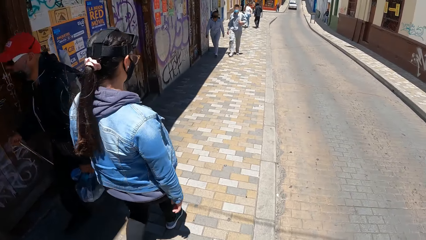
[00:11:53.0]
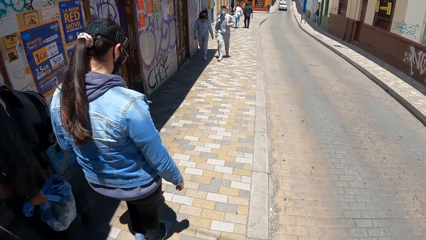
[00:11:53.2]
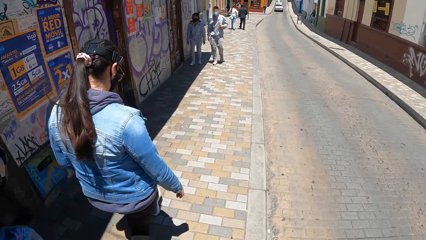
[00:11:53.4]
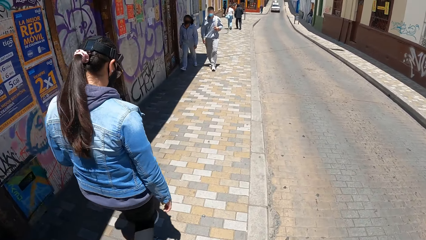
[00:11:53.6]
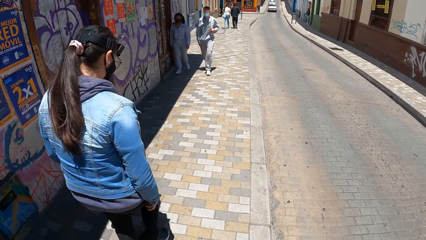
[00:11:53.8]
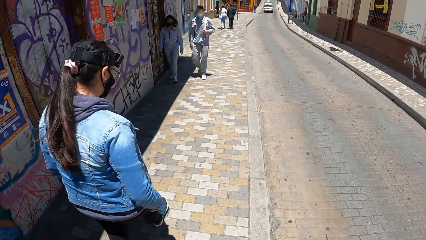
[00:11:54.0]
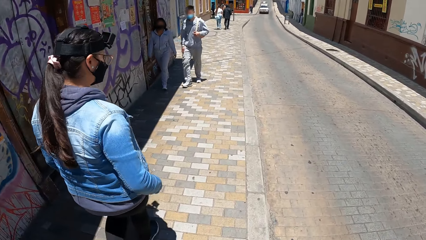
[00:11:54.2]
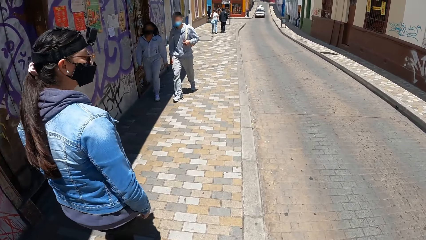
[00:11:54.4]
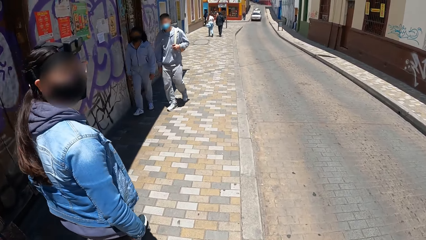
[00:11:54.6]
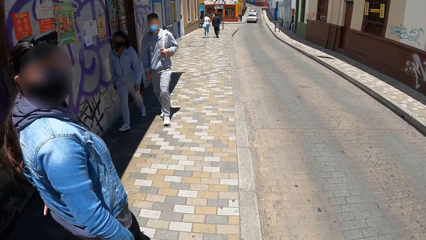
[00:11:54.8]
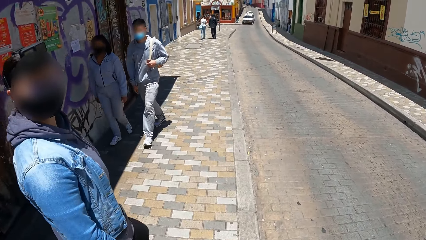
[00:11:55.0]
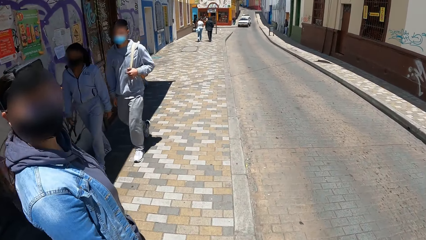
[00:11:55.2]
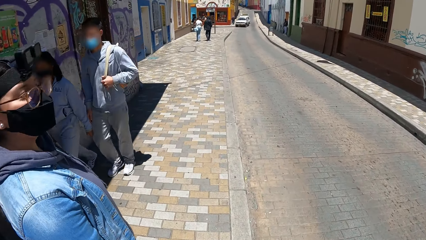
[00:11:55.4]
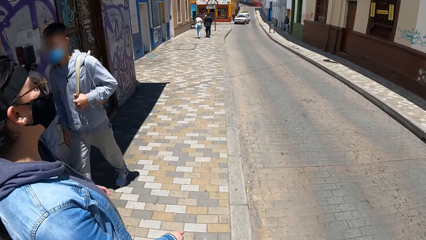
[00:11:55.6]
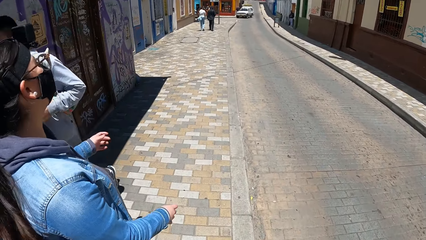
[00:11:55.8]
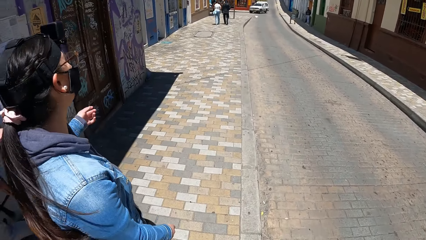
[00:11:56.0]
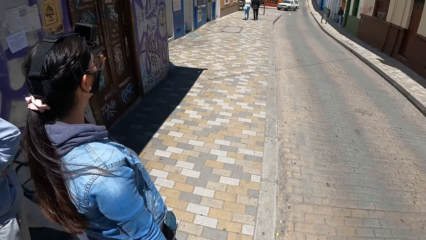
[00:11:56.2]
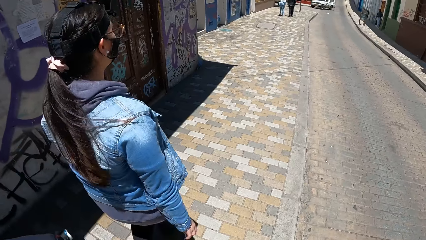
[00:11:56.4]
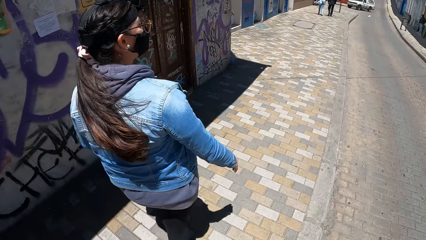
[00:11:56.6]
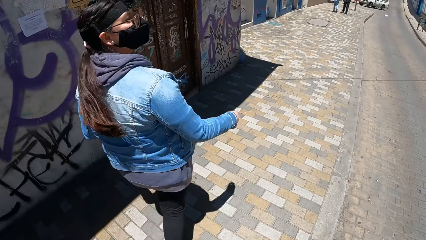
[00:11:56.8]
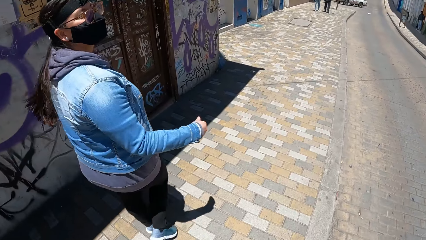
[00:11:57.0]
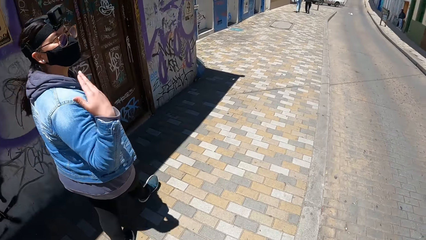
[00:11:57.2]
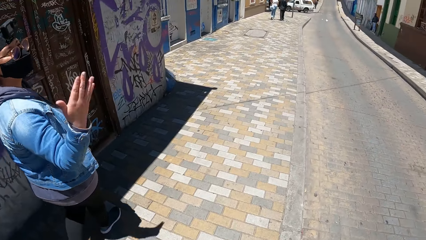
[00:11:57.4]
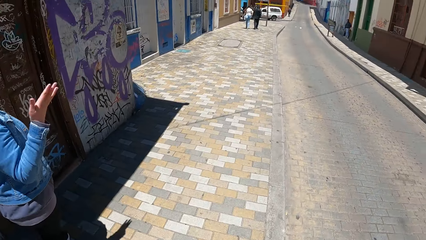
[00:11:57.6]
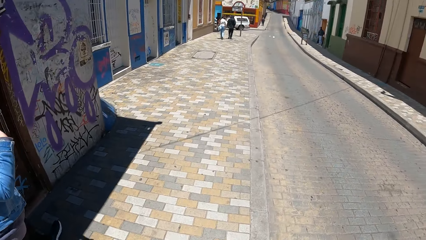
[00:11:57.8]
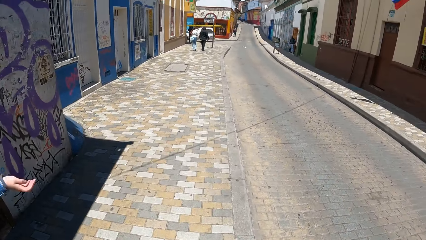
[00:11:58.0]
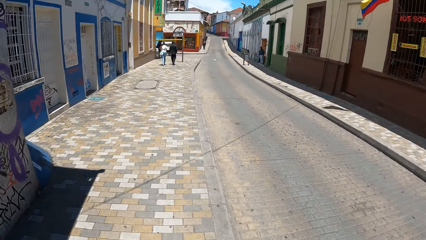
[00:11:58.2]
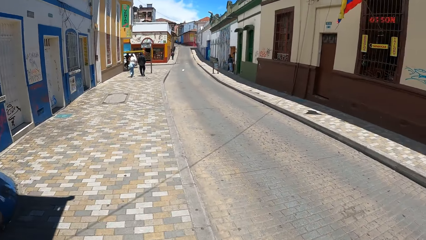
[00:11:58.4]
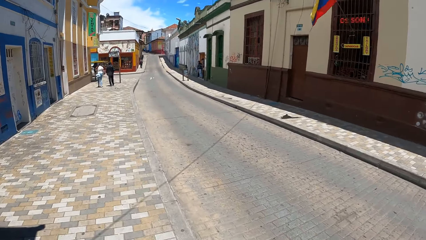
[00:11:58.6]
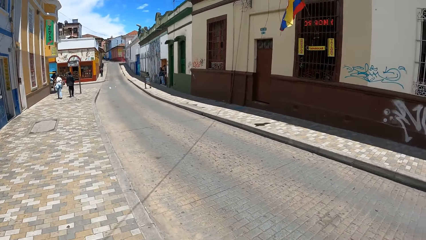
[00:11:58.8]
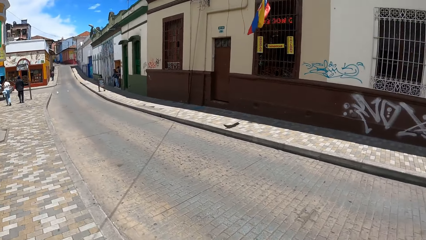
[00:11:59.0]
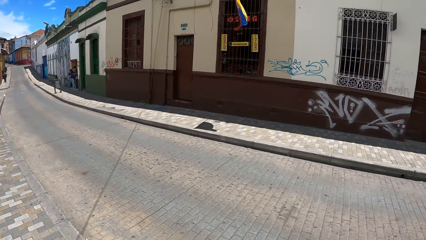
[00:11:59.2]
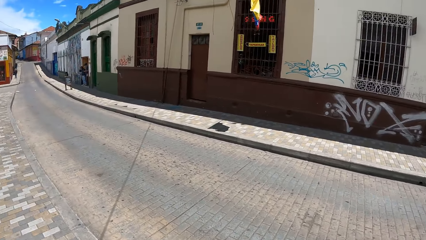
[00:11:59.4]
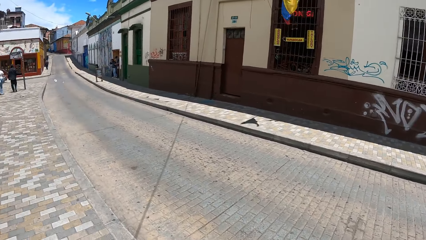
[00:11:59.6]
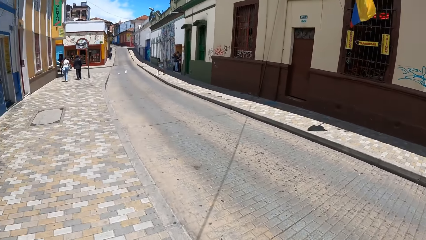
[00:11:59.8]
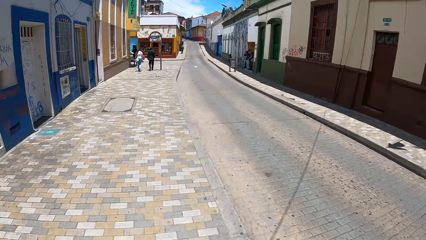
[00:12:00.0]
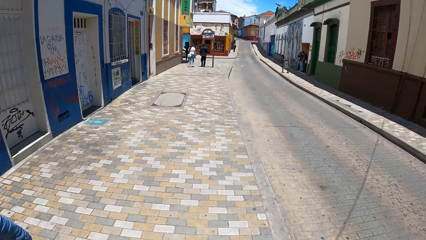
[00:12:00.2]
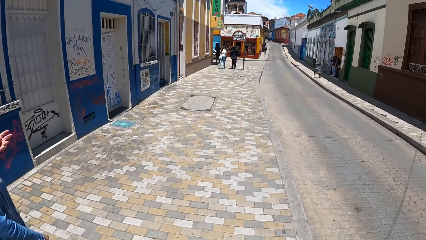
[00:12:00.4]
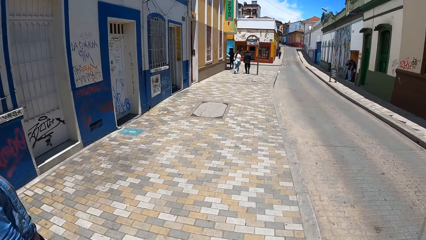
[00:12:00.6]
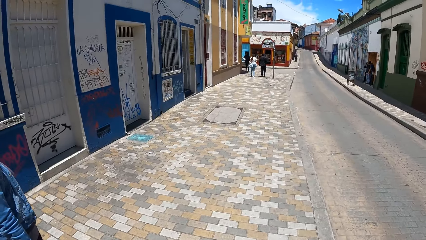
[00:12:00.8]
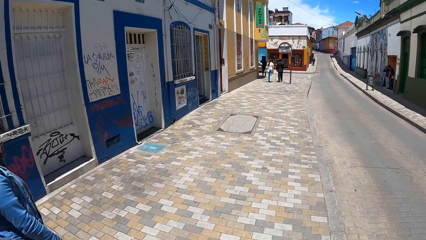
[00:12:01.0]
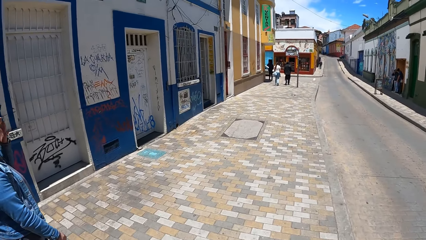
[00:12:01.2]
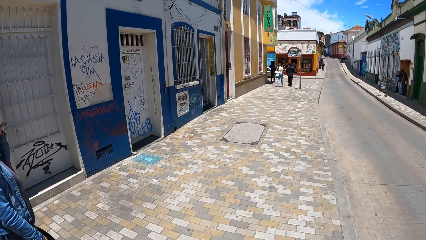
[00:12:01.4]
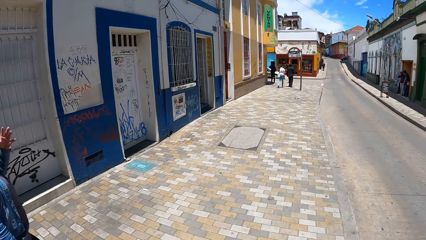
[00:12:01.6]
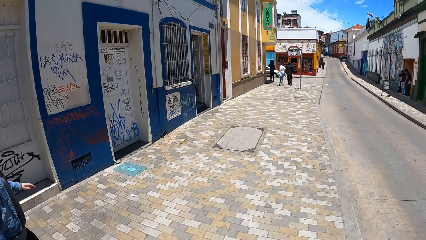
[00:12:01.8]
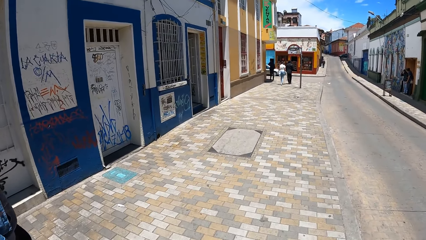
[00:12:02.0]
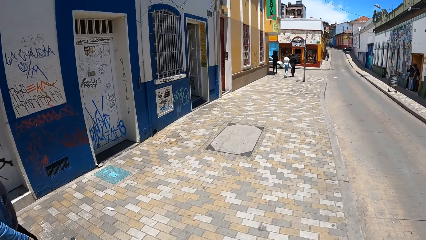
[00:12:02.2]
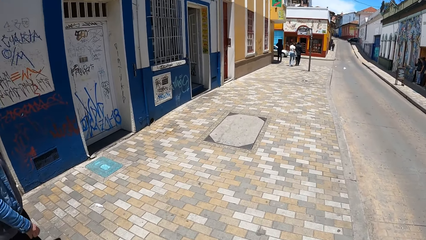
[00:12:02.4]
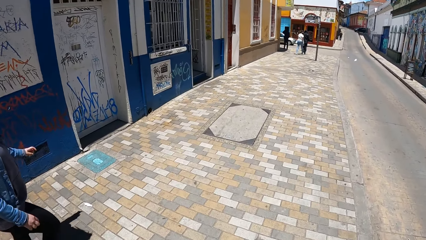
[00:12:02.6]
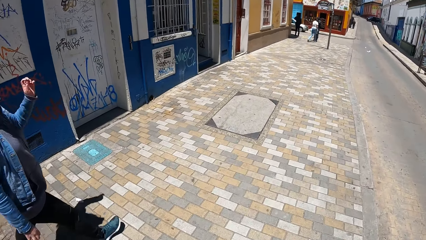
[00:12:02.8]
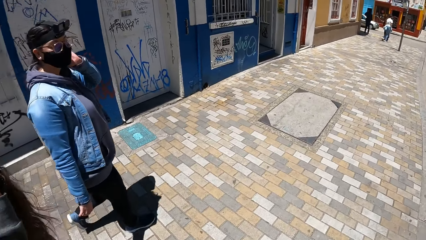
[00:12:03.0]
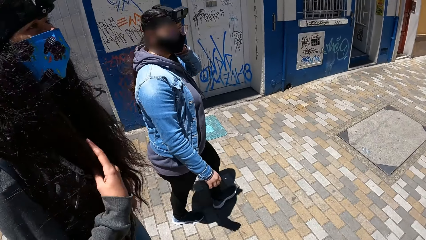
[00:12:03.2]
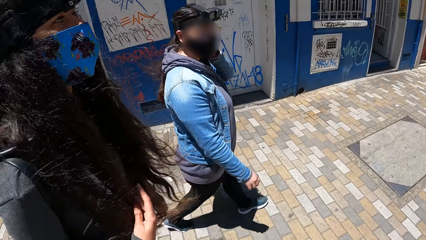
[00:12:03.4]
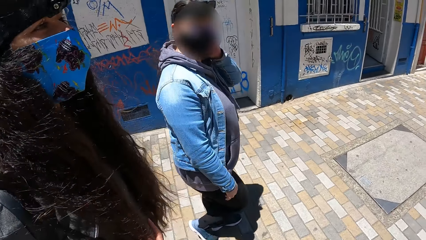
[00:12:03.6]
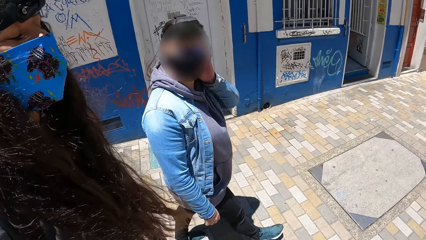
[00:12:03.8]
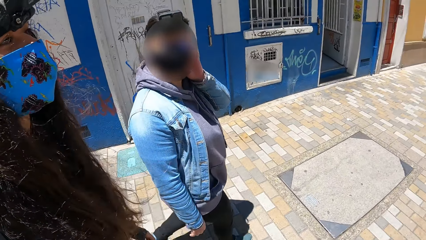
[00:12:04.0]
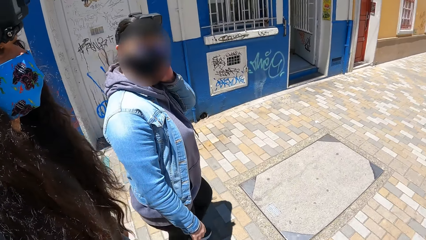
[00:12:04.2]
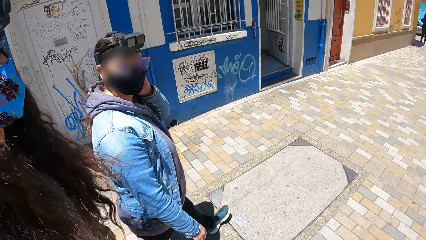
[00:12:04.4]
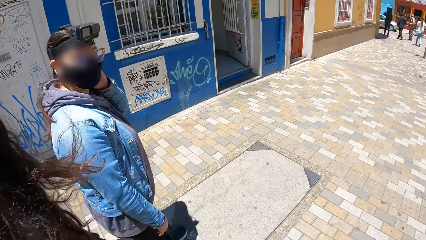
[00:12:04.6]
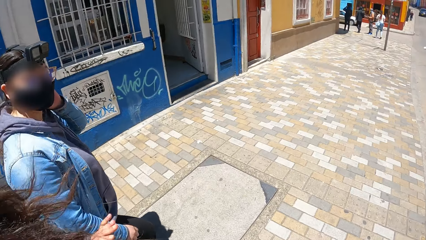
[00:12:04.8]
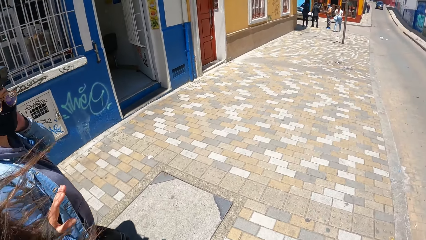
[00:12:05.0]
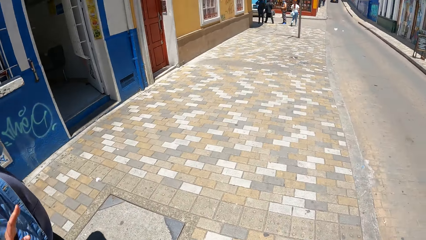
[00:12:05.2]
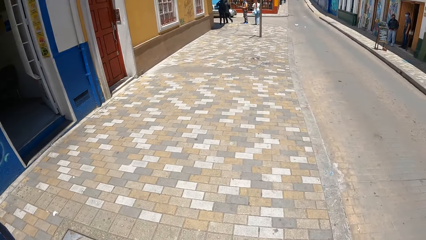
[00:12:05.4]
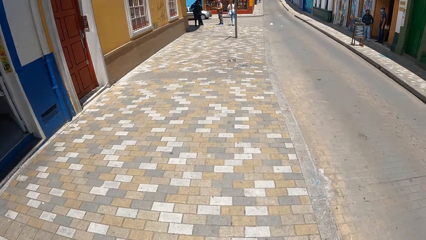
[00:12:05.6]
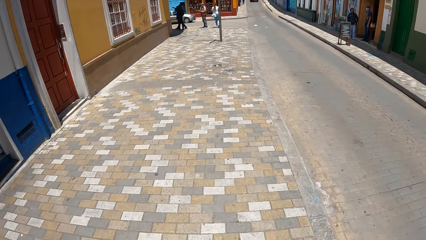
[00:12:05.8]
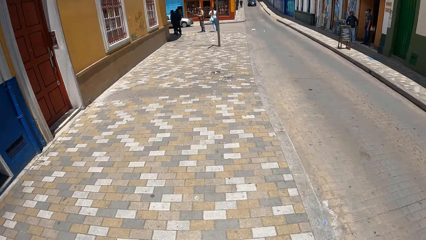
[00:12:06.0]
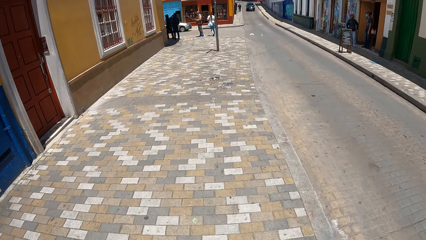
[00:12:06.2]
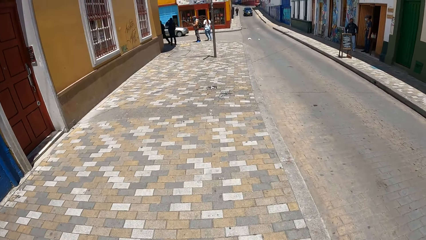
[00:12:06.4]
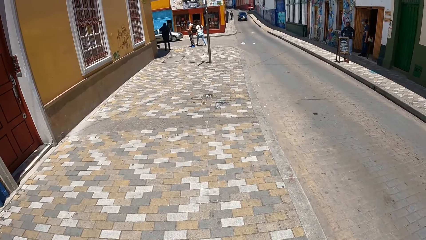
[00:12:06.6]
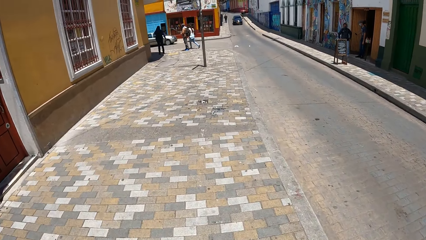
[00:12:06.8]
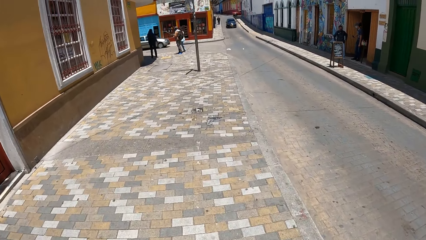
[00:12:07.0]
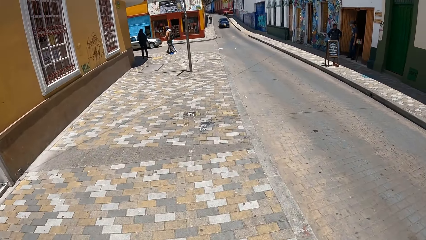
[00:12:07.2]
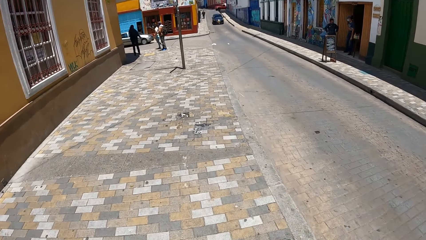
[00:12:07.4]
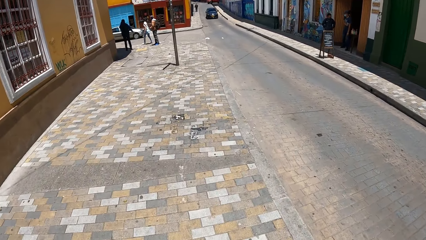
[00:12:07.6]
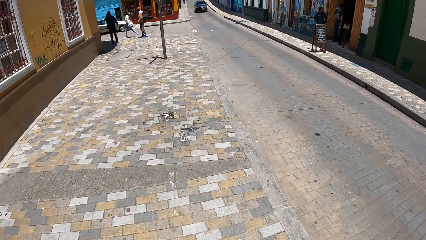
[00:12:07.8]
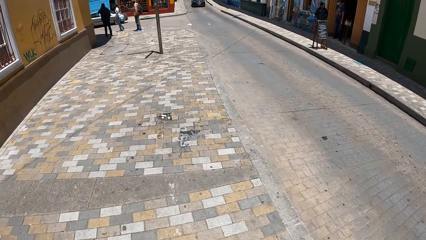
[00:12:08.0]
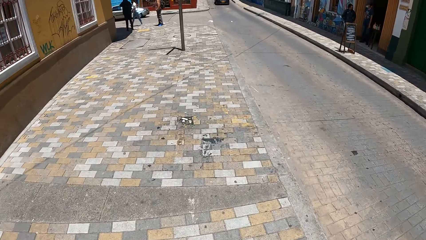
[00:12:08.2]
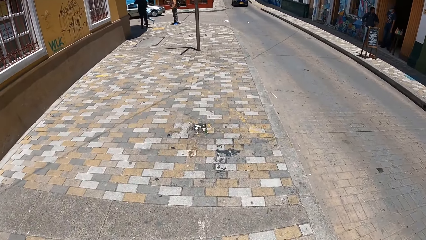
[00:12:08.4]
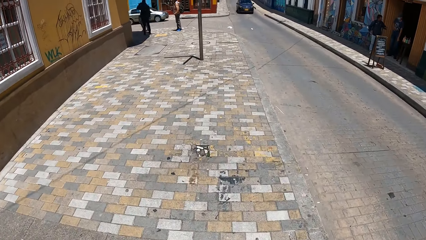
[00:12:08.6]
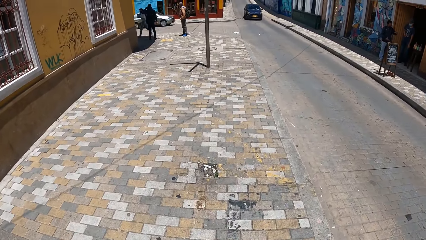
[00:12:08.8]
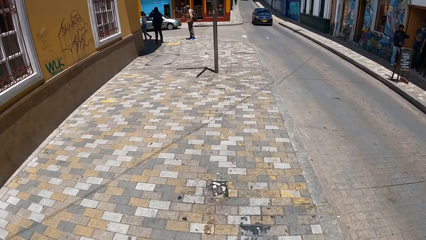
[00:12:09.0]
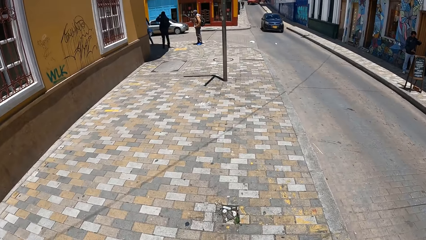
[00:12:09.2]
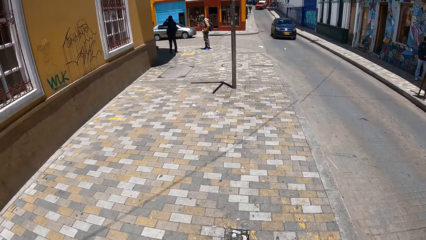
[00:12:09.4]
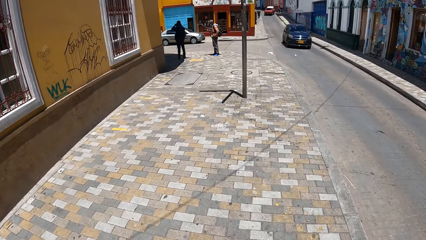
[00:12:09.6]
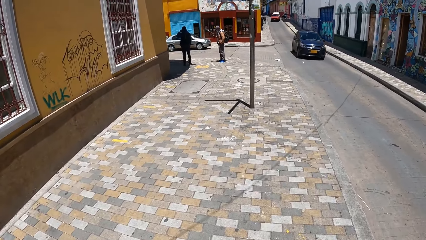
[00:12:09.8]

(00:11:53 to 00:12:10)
The person turns around, moves her hand and interacts with the camera wearer. They look around. The person touches her hair. The camera wearer turns around. The person scratches her head with her left hand.
